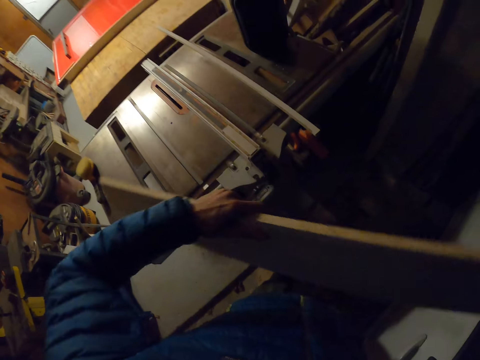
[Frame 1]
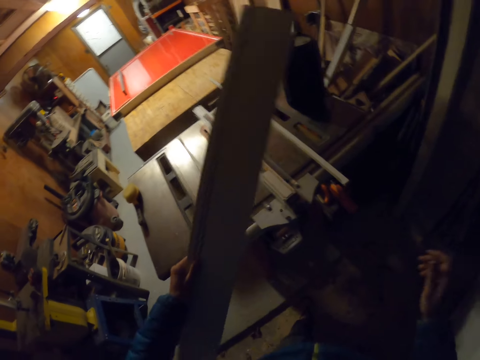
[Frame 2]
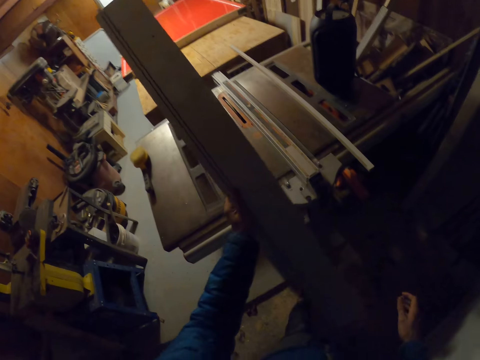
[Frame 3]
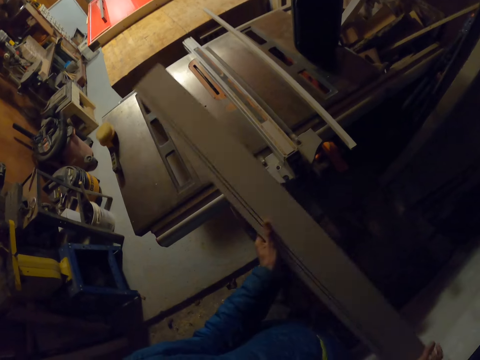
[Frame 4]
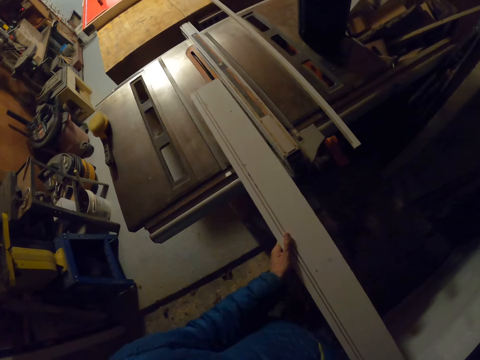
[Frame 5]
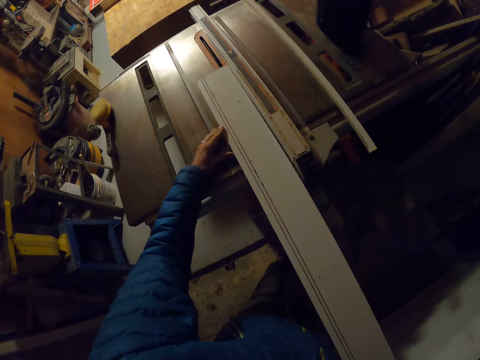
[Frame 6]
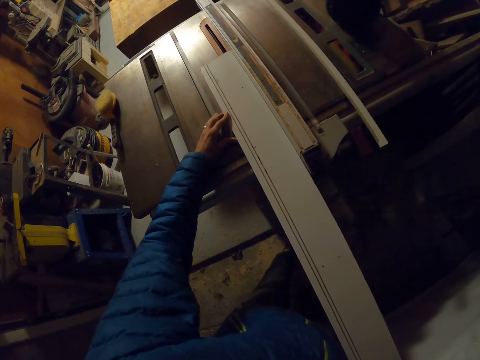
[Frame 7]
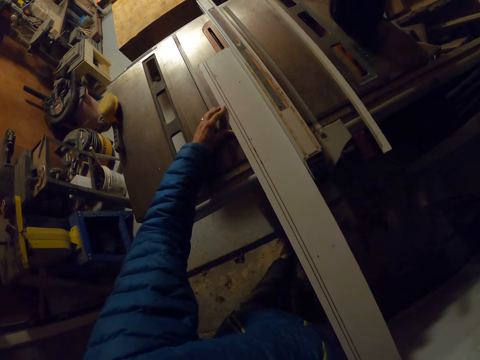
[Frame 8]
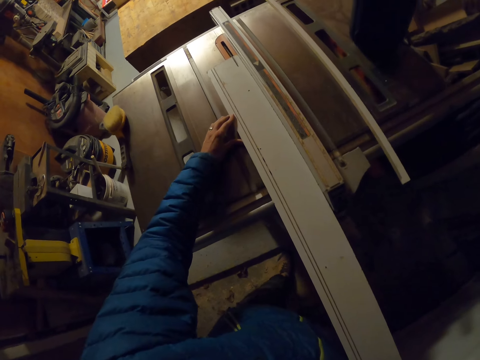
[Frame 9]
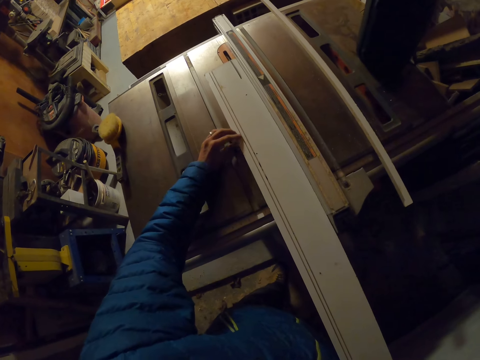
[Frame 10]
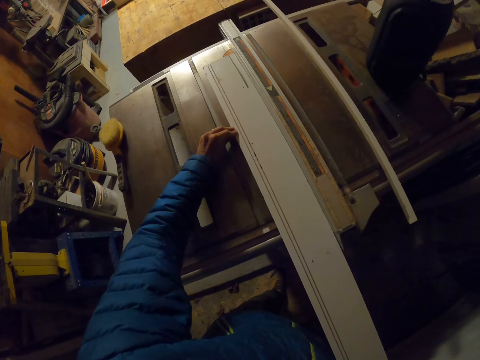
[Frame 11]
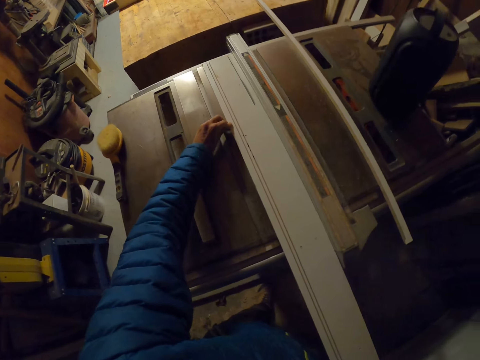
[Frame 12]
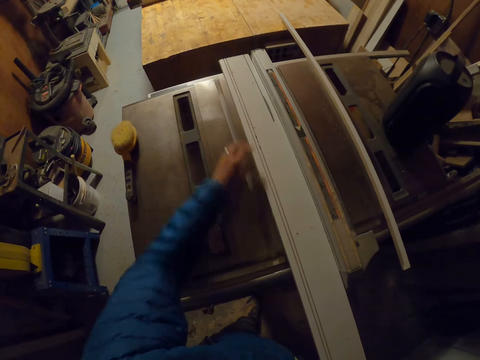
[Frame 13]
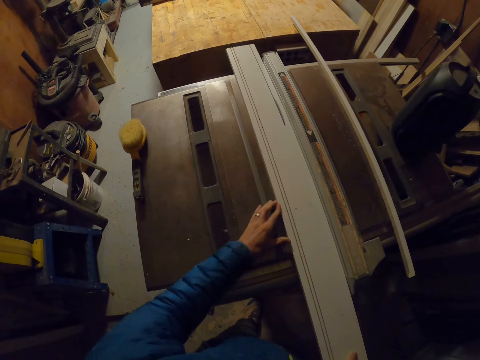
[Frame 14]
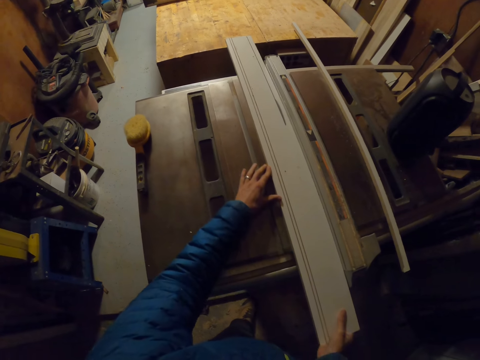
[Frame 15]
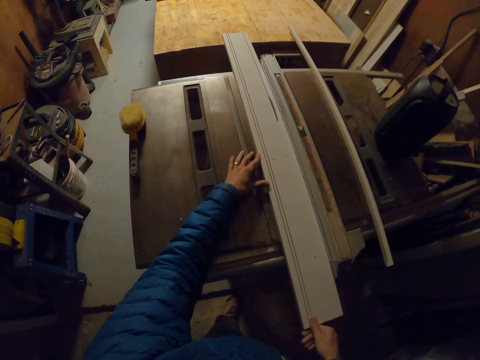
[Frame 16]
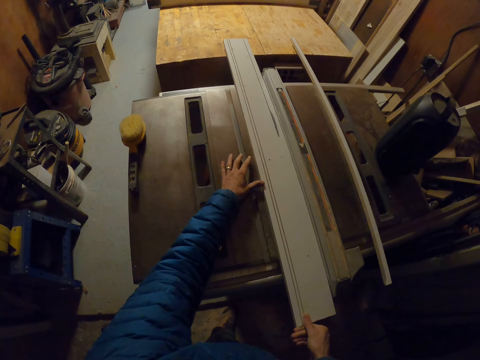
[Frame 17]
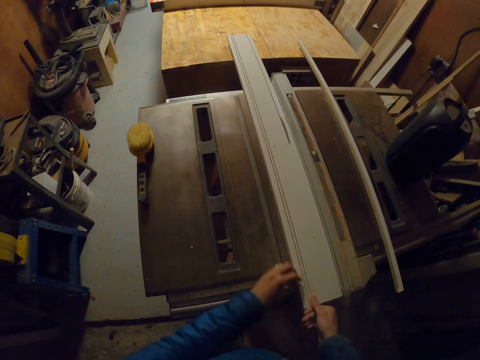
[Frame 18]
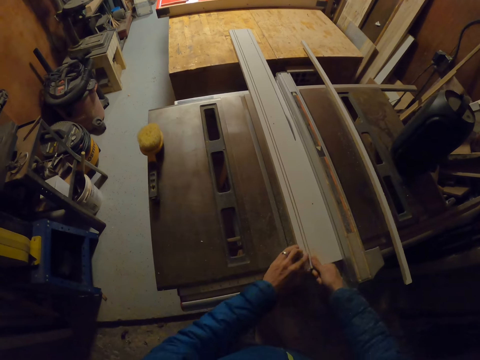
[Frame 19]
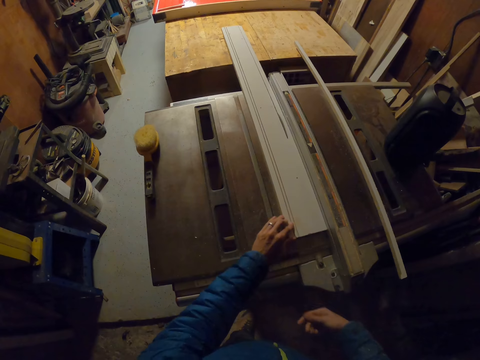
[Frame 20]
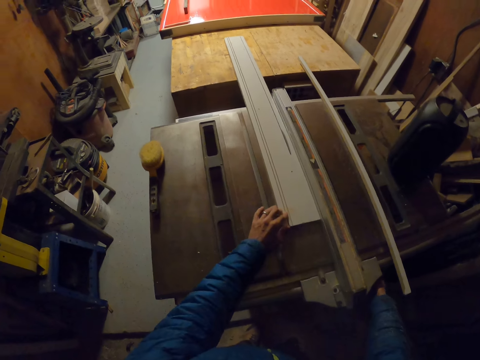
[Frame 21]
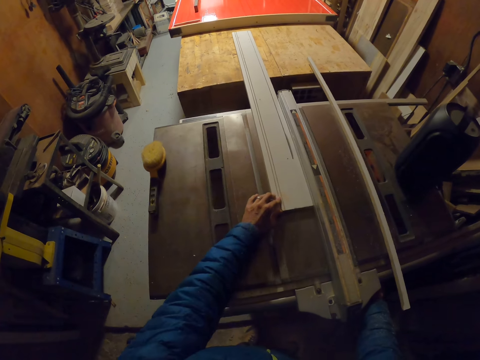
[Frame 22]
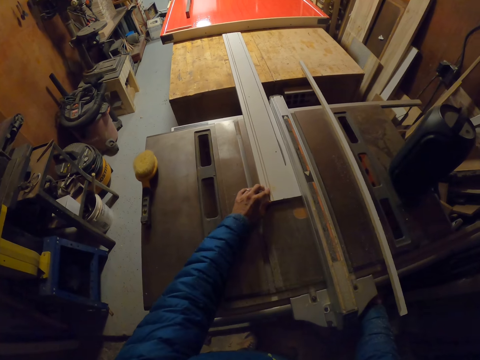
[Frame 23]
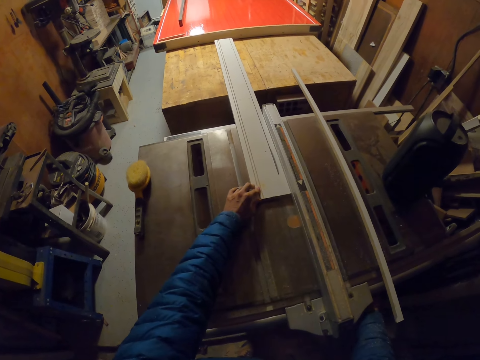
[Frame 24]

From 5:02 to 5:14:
The camera wearer turns the plank to the other end. He cuts the plank with the table saw. He turns the blade lift handle of the table saw with his right hand.

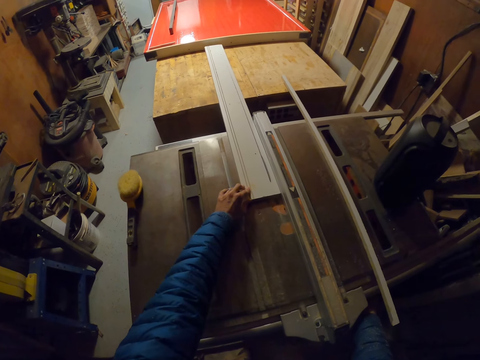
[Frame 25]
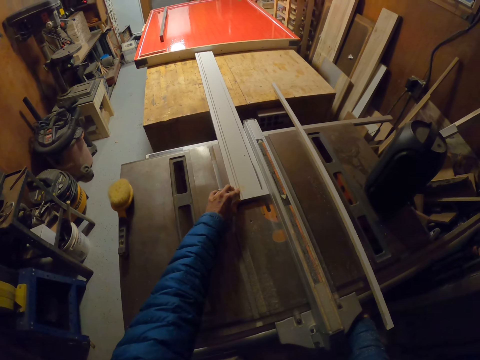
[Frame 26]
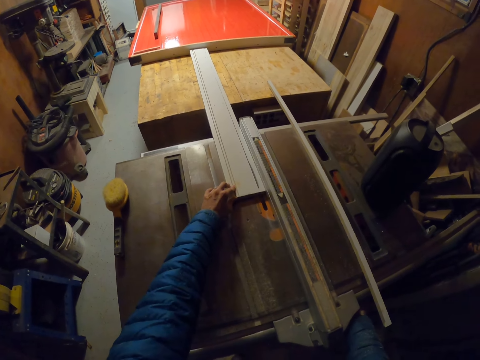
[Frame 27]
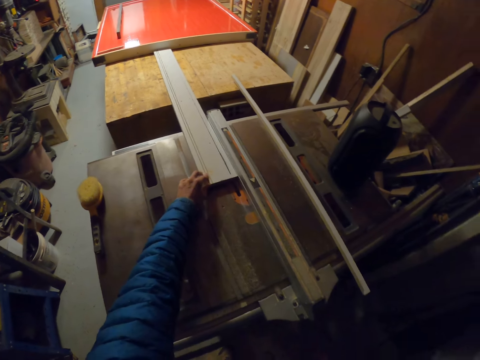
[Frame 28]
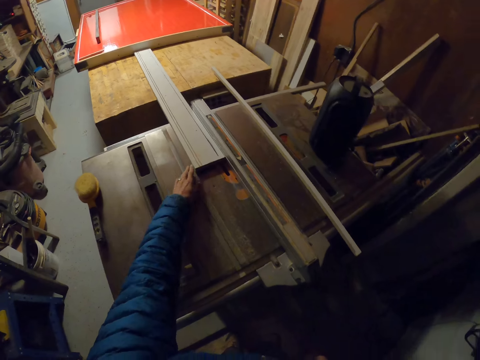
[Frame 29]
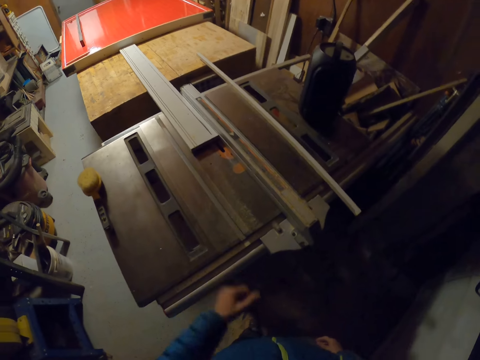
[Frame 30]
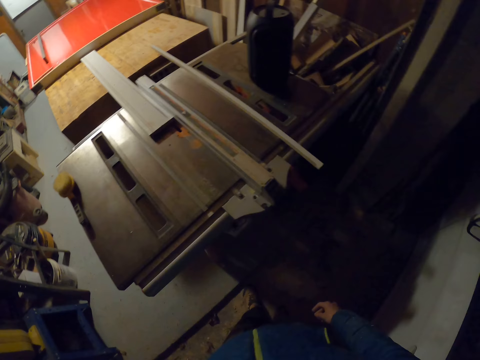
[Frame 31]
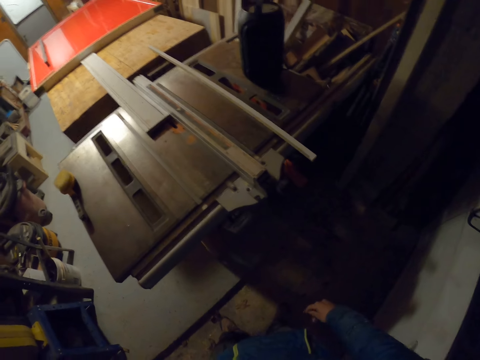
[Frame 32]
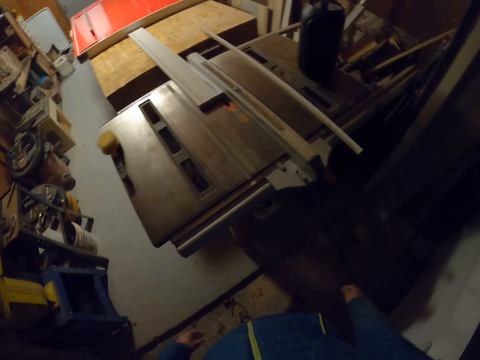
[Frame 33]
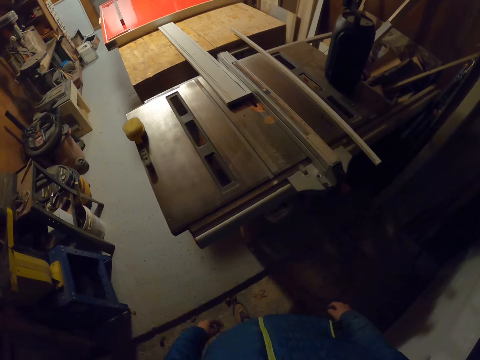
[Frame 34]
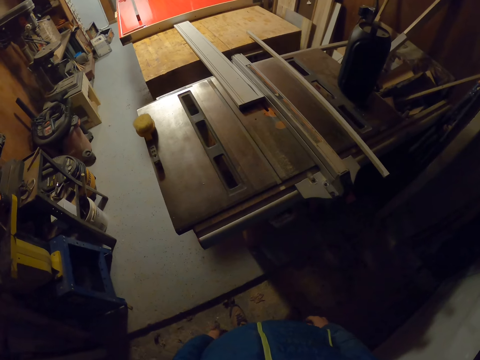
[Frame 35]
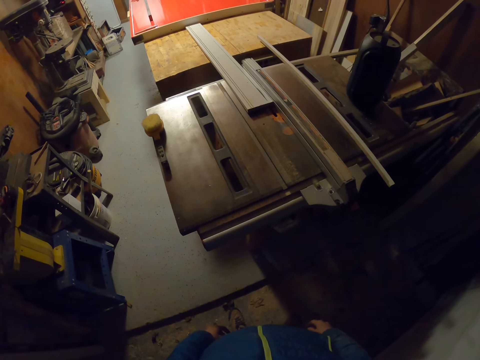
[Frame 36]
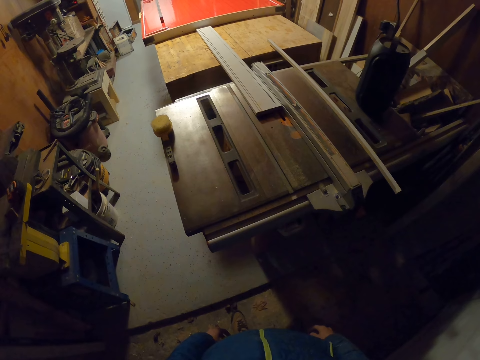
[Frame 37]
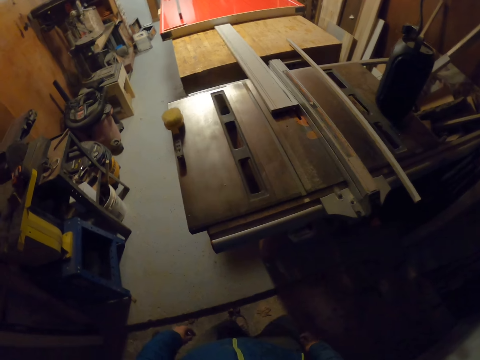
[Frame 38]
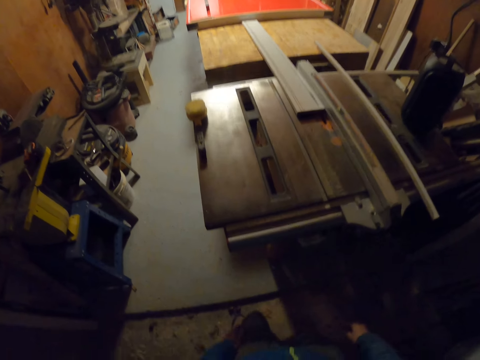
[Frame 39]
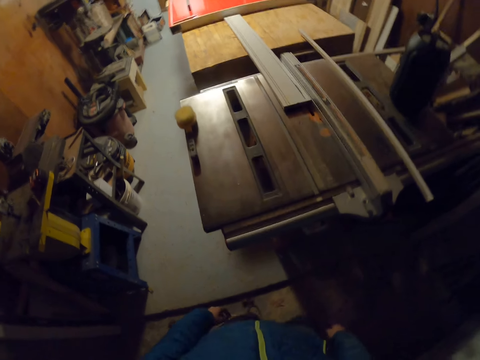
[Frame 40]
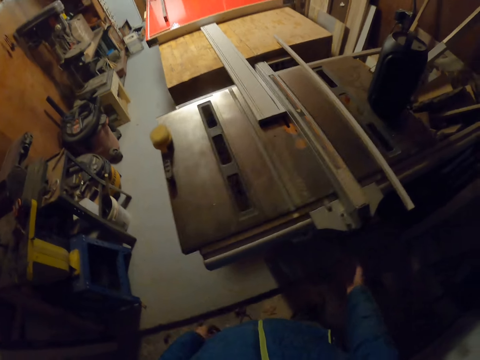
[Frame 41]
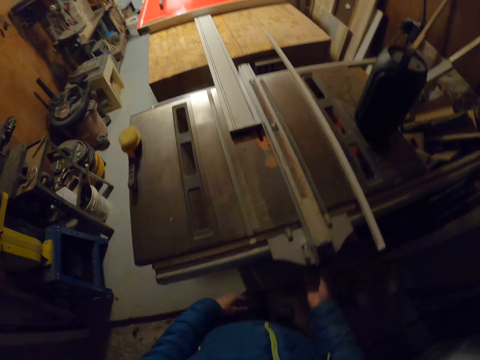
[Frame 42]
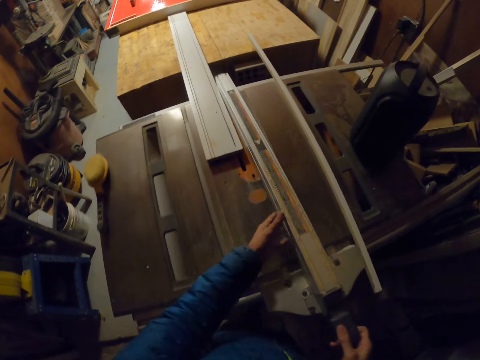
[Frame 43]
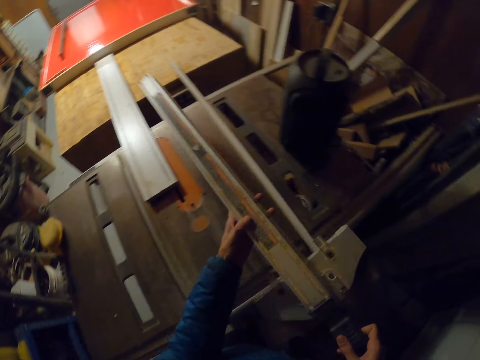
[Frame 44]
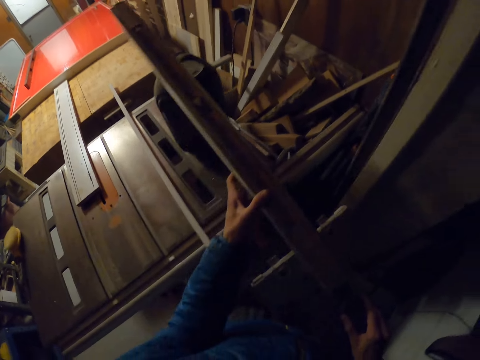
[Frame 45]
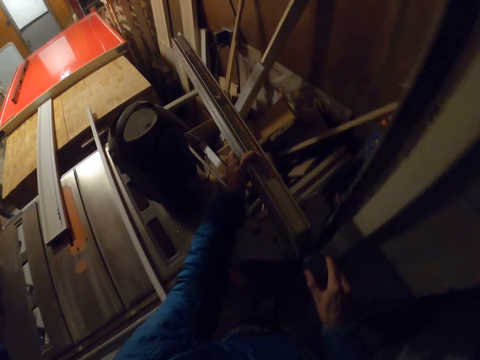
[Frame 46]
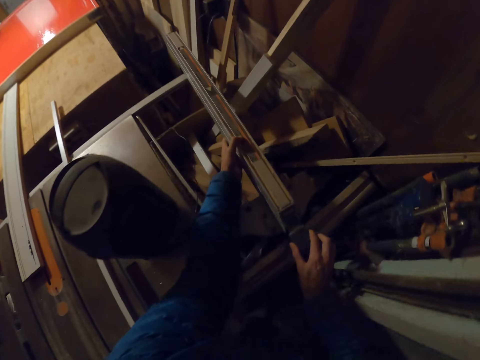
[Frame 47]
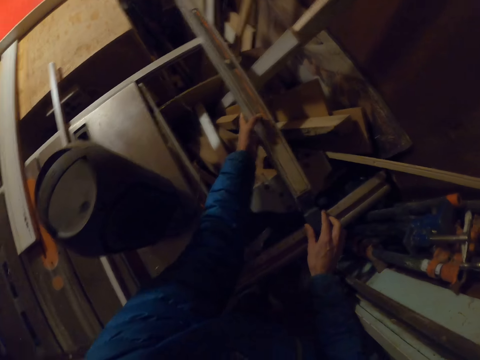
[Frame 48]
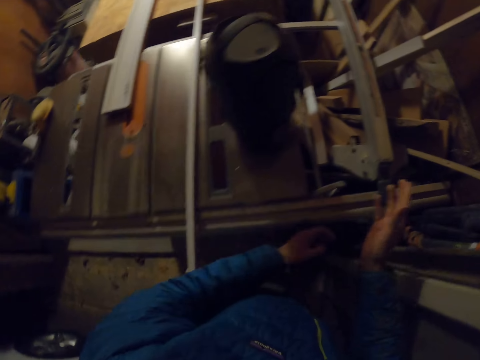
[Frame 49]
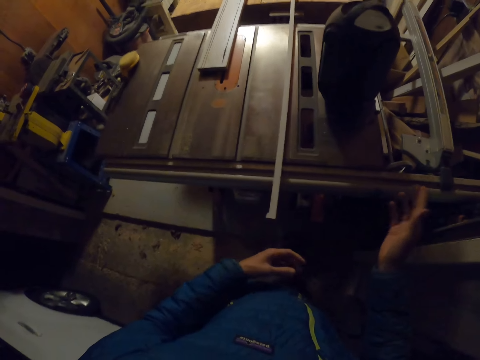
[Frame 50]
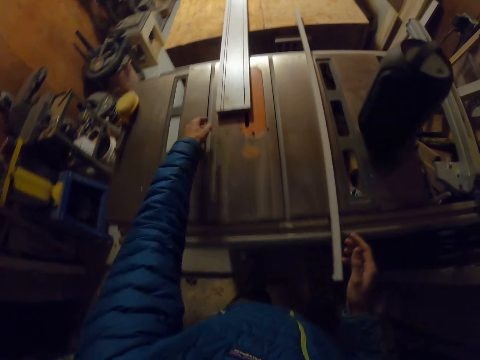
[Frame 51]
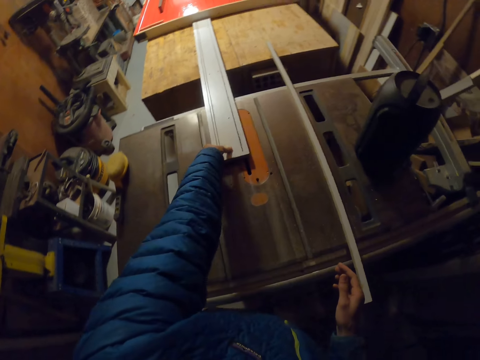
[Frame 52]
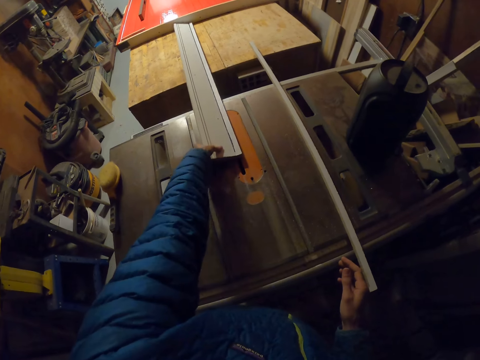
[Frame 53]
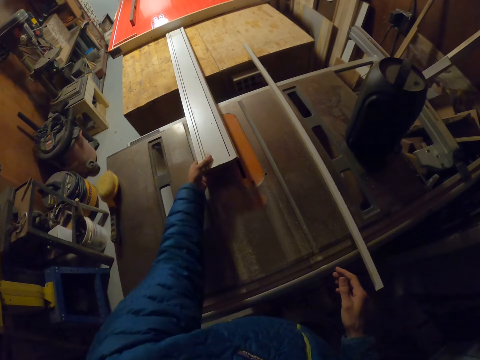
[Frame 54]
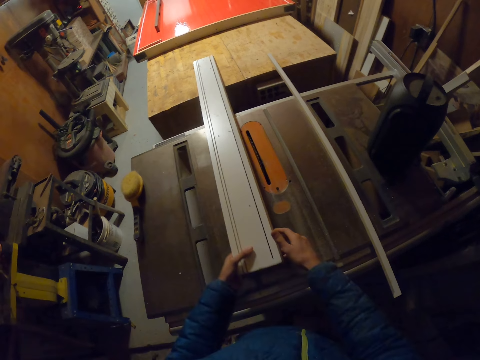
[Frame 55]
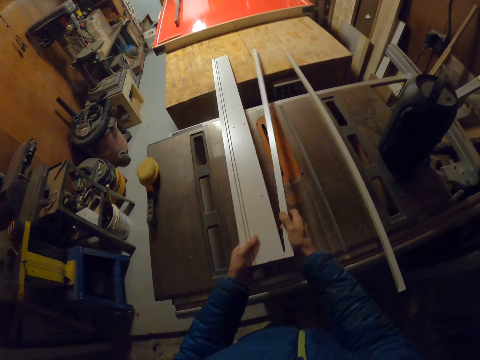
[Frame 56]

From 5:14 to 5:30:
The camera wearer switches off the table saw machine. He hits his hands on his hips. He moves the blade guard of the table saw with his hands. He moves the table saw fence adjustment lock, puts the table saw fence adjustment lock aside. He detaches the portion of cut wood from the plank with his hands.
